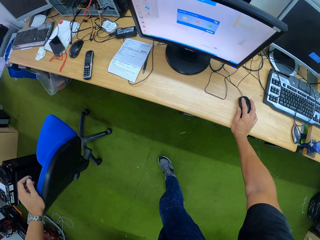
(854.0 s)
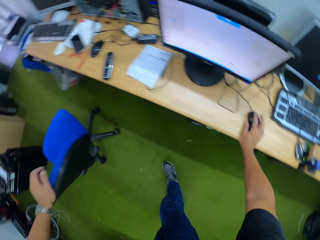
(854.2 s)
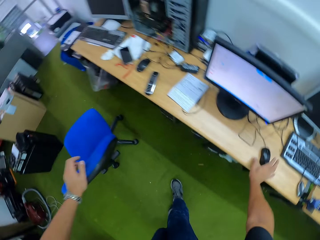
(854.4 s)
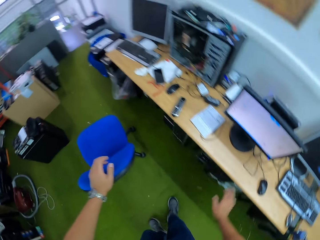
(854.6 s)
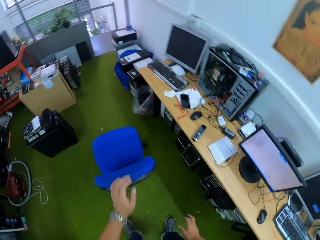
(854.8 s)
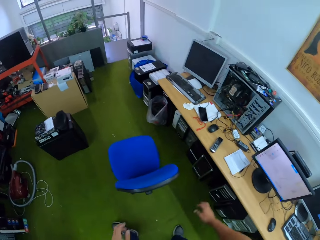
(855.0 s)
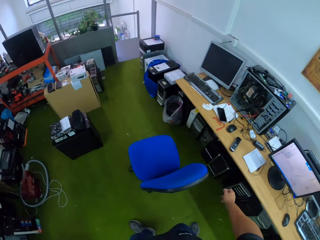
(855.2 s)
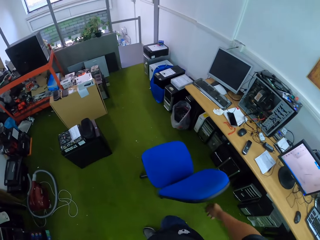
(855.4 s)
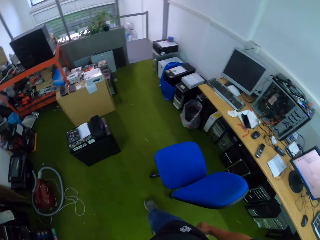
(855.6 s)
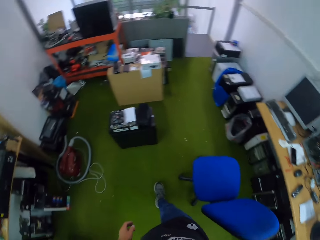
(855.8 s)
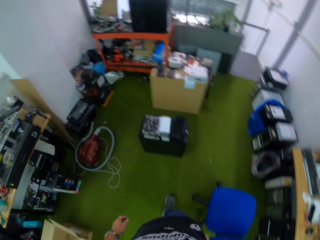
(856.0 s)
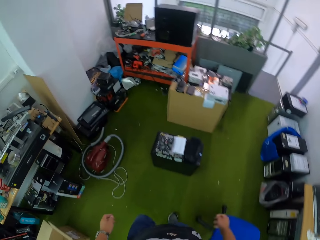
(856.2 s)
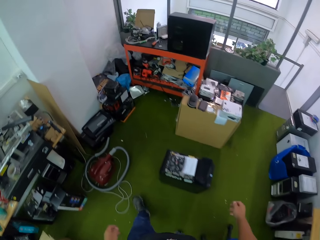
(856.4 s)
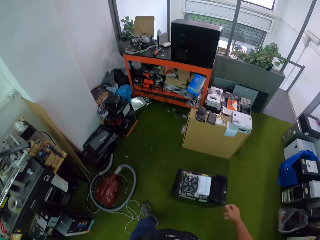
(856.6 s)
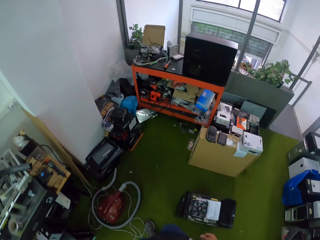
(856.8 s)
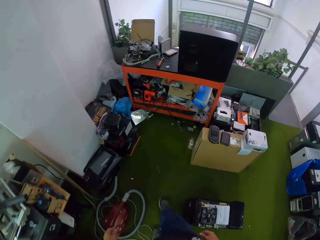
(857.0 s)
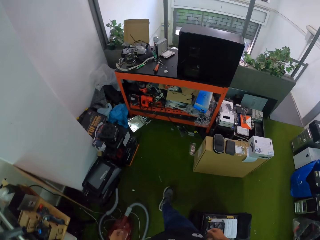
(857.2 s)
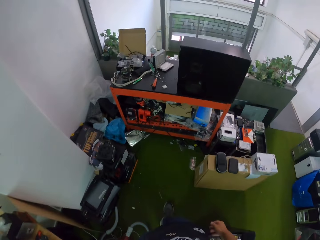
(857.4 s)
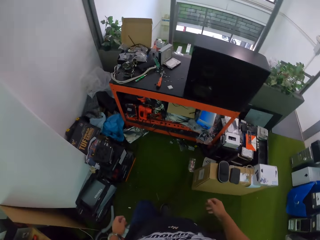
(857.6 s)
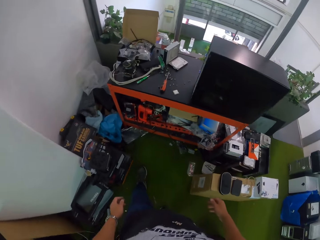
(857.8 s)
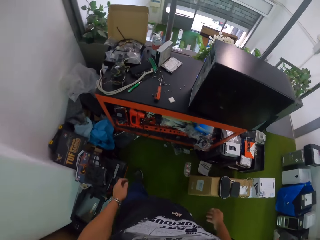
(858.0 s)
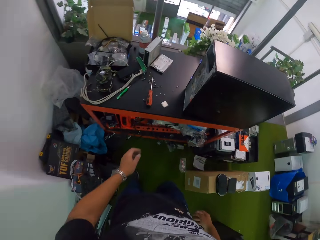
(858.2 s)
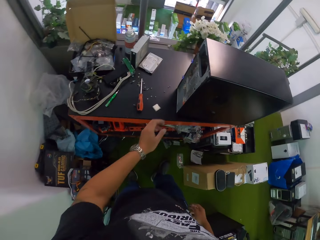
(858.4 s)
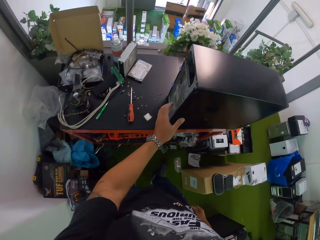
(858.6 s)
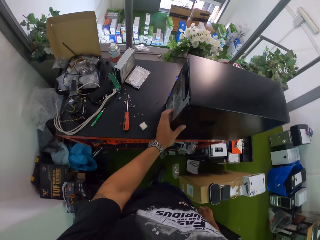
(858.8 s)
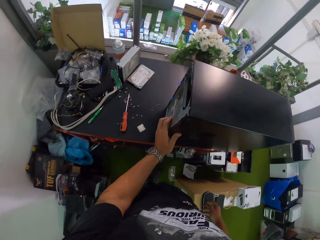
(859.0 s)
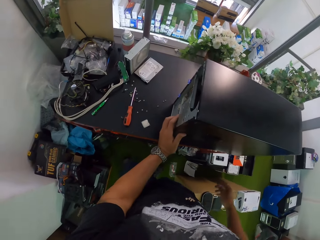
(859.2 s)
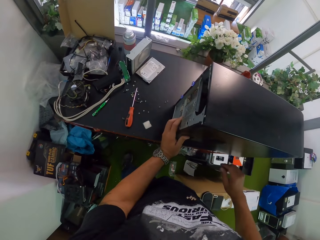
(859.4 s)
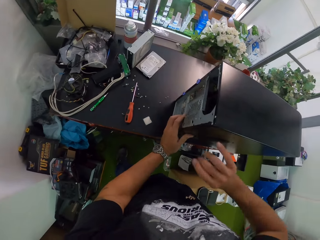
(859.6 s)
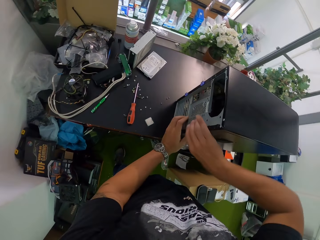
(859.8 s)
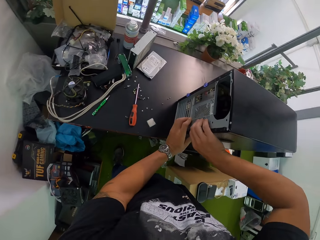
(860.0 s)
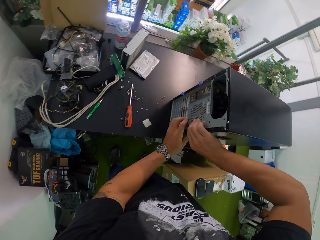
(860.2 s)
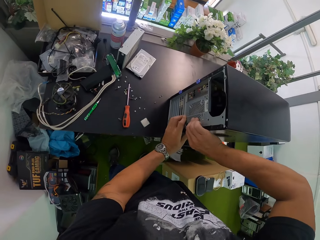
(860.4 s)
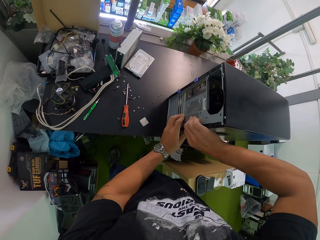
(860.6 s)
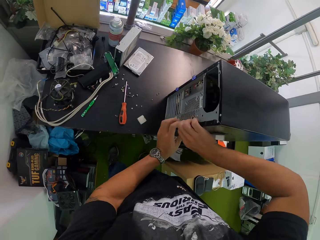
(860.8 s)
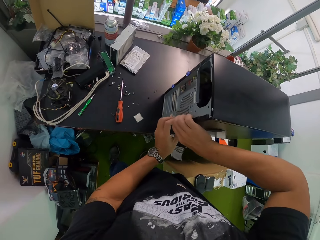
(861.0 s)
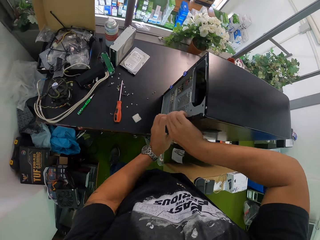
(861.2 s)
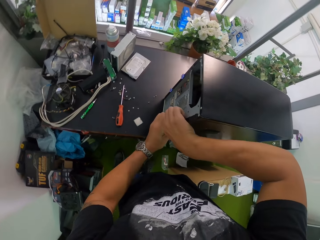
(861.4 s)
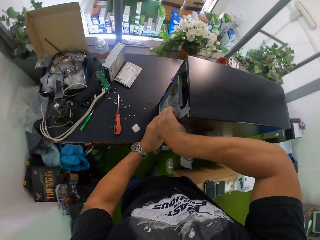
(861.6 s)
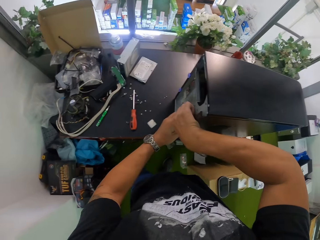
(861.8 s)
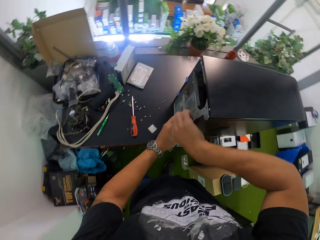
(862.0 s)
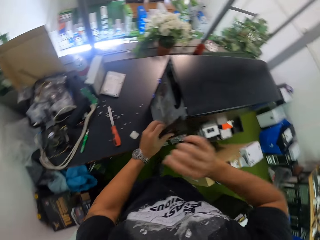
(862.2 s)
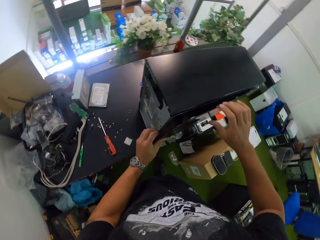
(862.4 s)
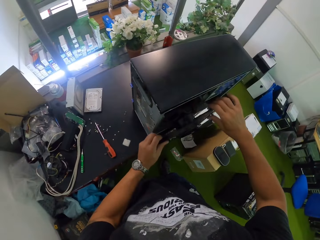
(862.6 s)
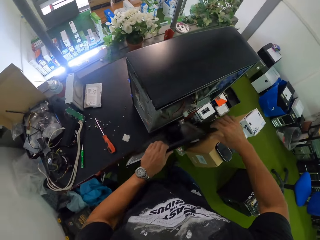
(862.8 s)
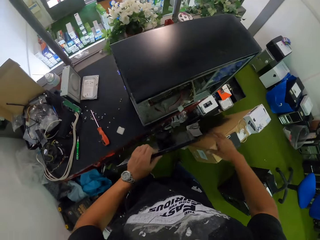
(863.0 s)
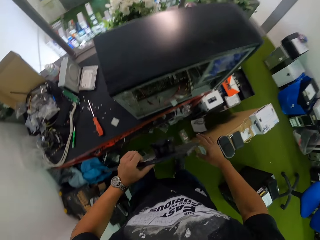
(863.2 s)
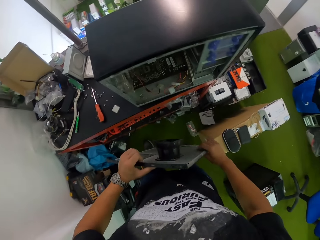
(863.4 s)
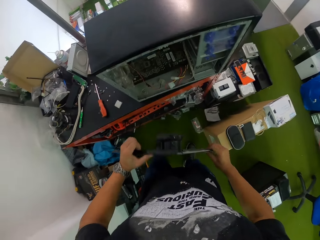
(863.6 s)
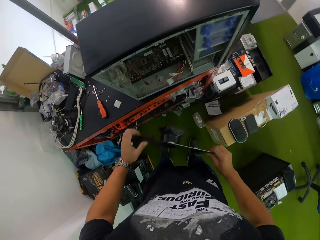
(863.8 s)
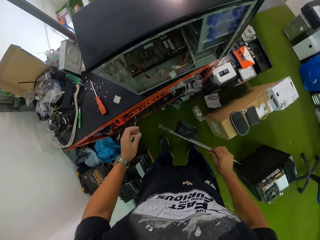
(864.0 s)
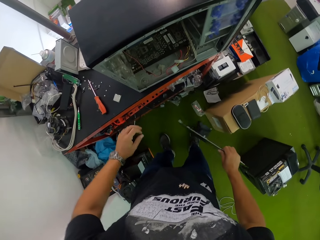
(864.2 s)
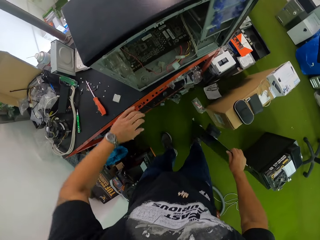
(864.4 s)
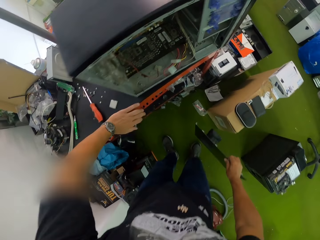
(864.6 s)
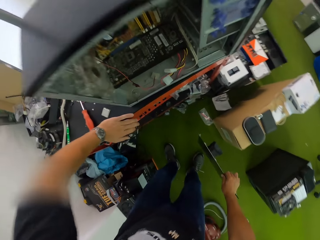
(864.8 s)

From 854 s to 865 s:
The camera wearer walks in the room. They touch the CPU. They remove the case of the CPU with both hands.

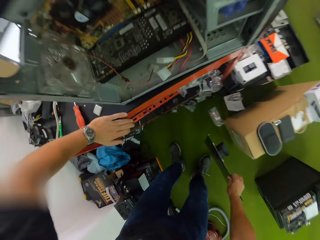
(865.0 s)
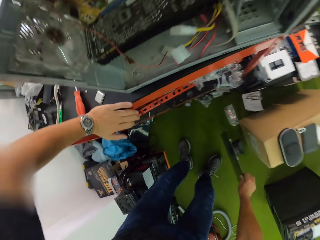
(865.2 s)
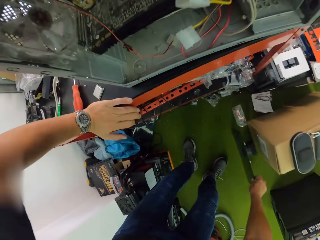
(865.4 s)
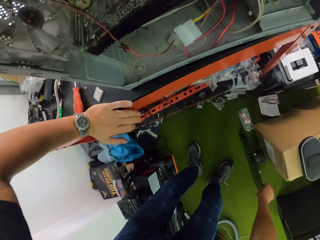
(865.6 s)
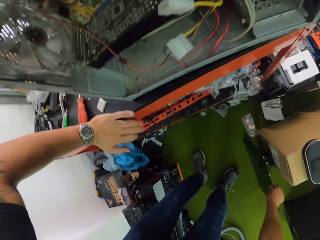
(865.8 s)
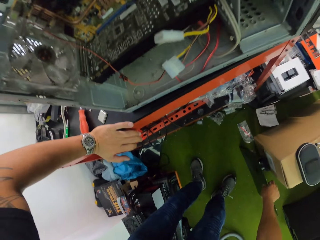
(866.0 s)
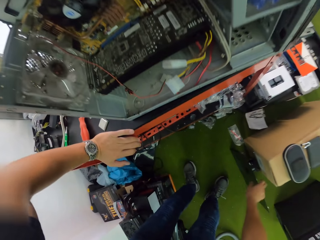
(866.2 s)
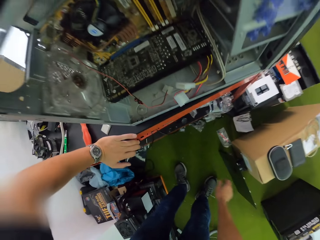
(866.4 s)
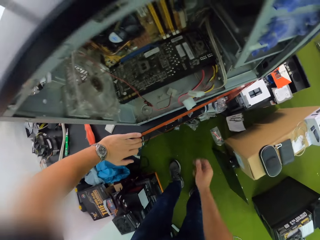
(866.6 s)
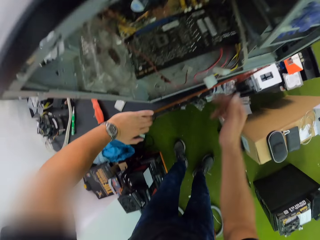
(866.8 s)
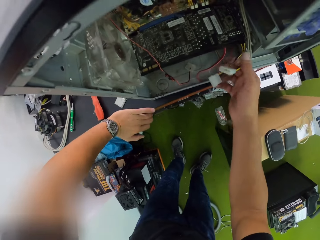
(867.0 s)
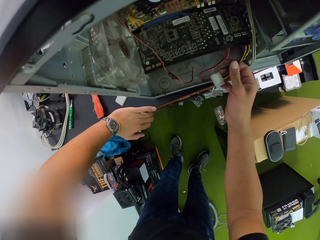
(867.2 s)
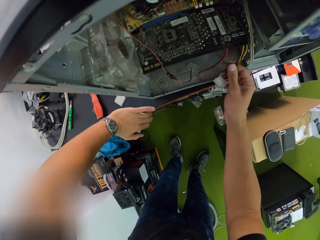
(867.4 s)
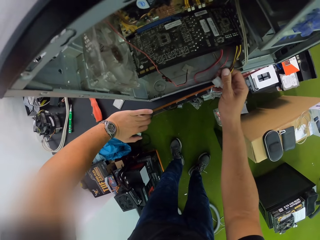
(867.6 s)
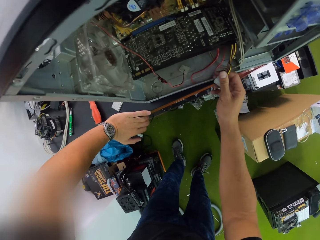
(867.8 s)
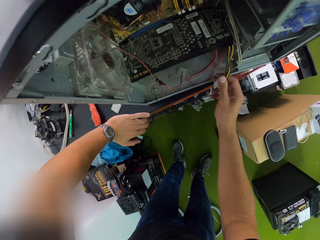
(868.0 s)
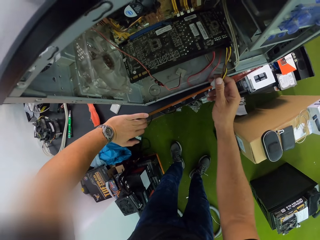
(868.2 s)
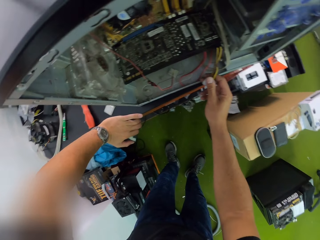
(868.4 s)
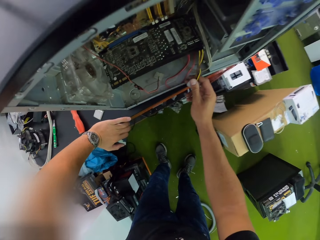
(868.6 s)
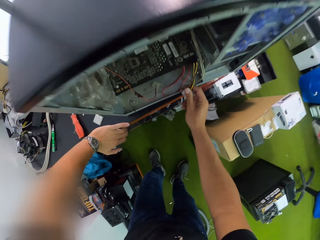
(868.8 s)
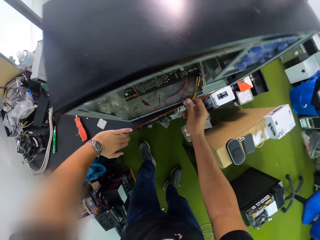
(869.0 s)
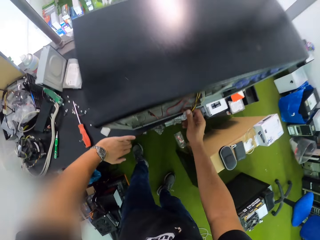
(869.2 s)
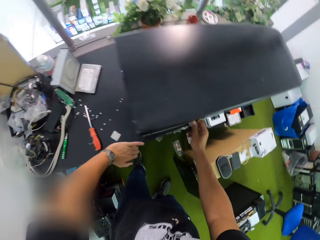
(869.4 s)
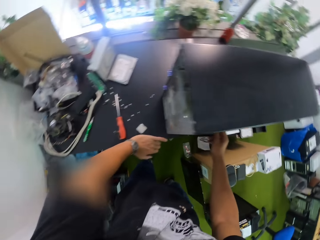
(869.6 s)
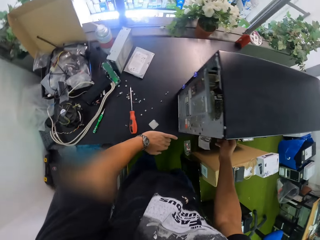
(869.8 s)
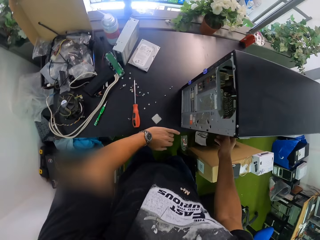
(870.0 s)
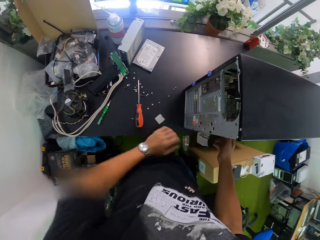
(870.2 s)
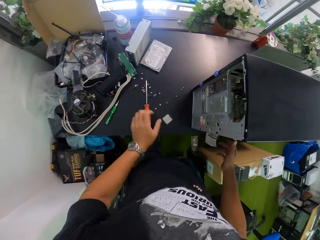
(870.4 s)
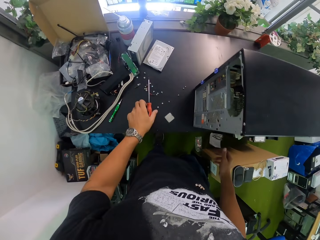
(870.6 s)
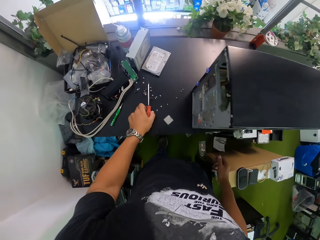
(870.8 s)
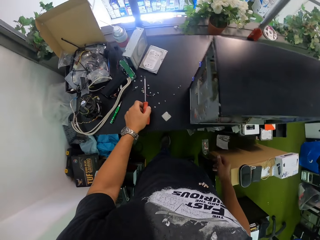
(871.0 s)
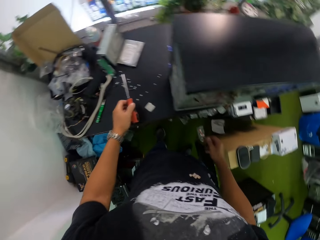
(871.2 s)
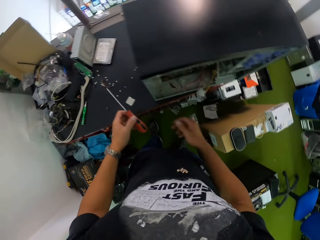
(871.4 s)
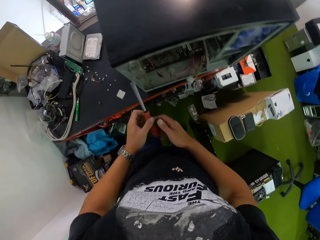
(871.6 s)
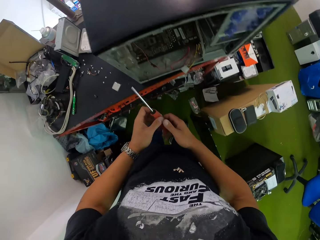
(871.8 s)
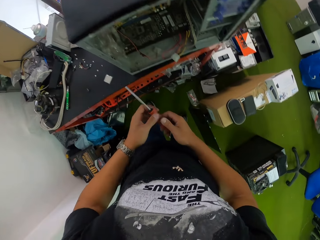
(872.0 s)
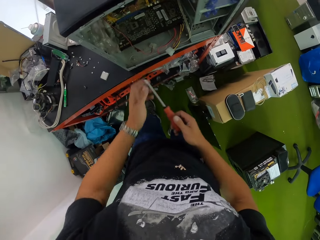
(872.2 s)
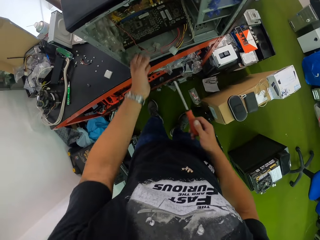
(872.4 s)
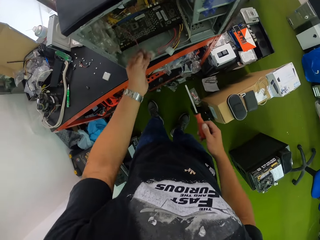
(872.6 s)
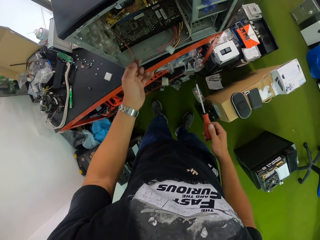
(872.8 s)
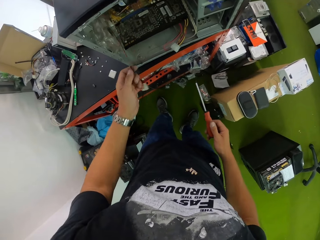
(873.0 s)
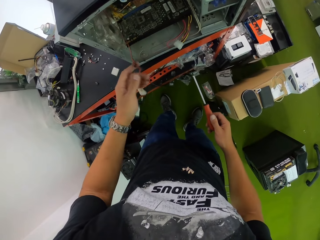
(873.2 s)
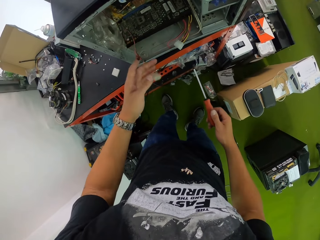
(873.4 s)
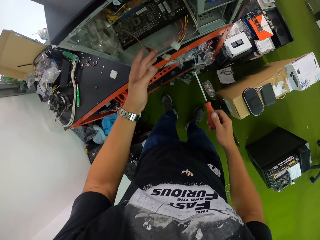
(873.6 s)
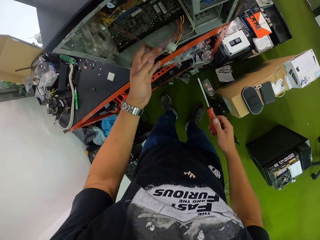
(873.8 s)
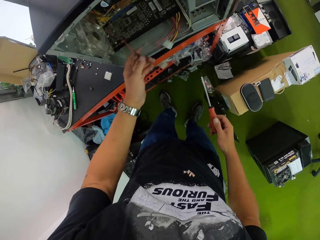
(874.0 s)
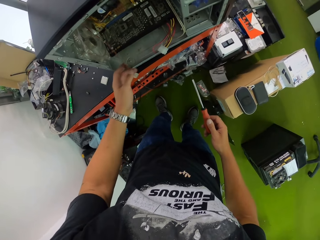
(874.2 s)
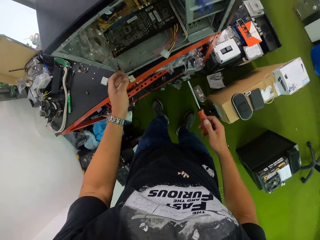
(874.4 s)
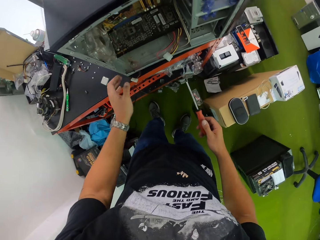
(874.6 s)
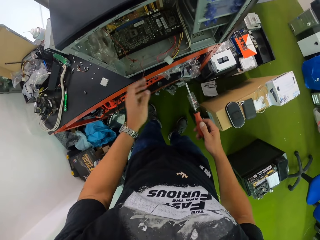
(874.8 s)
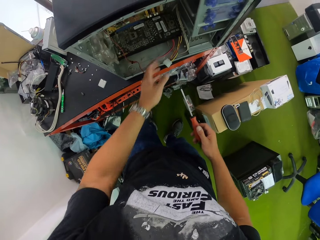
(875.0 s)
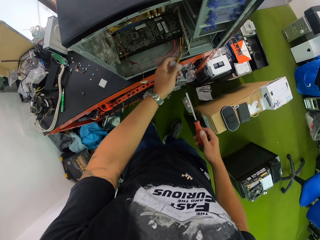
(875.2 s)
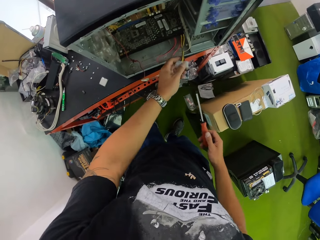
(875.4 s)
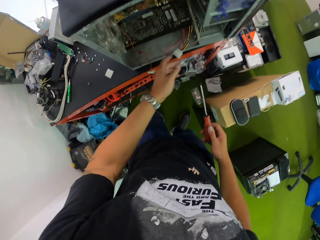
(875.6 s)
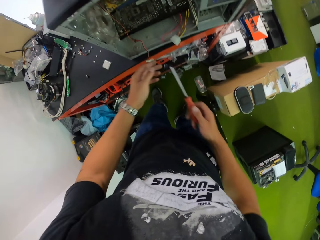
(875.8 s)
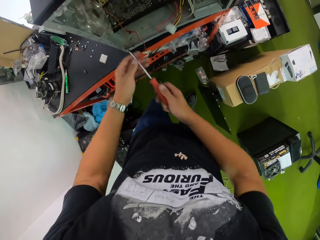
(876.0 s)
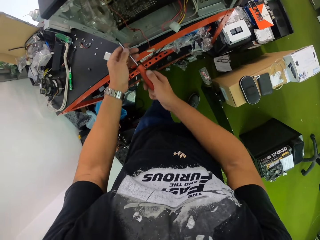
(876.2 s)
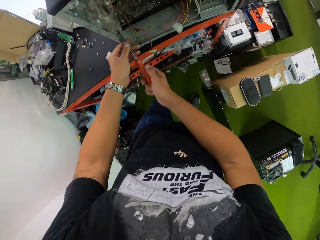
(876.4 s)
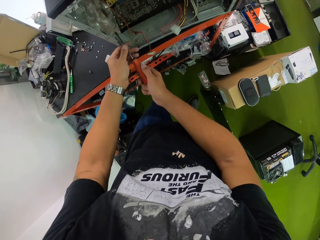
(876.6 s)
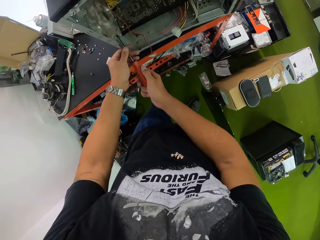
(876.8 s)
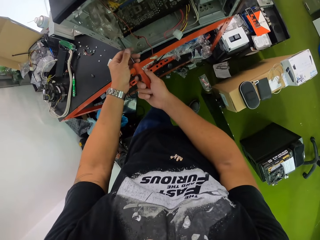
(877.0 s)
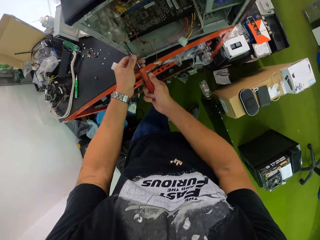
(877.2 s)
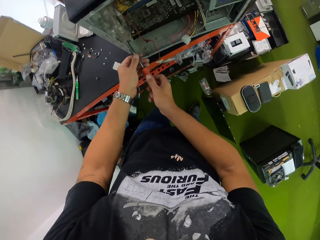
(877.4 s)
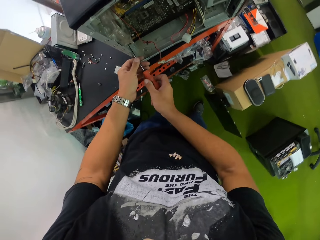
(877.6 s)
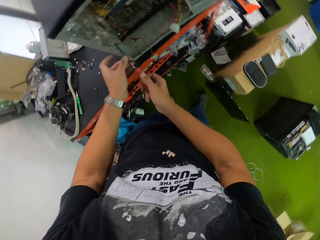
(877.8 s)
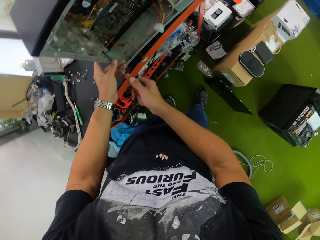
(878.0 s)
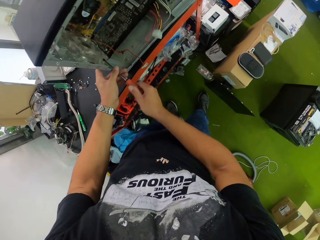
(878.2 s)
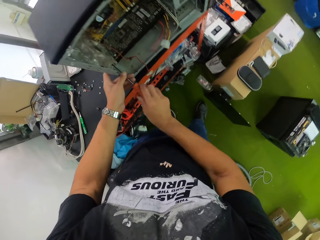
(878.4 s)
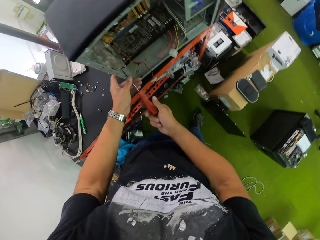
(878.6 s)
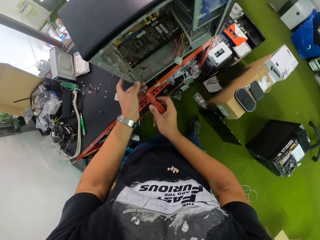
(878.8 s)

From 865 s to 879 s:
The camera wearer drops the metallic case on the floor with his right hand. He holds wires in the CPU with his right hand. He picks up a screwdriver on the table with his left hand. He transfers the screwdriver from his left hand to his right hand. He holds a wire in the CPU with his right hand. He pulls the cable. He holds the wire in the CPU with his right hand again. He unscrews the CPU with both hands.
